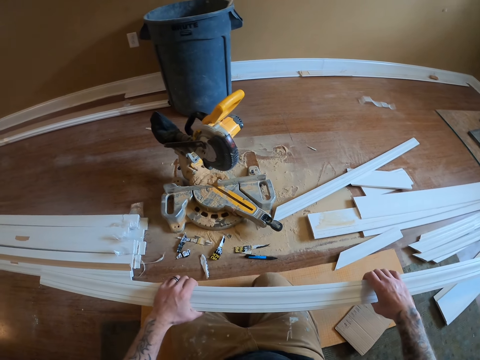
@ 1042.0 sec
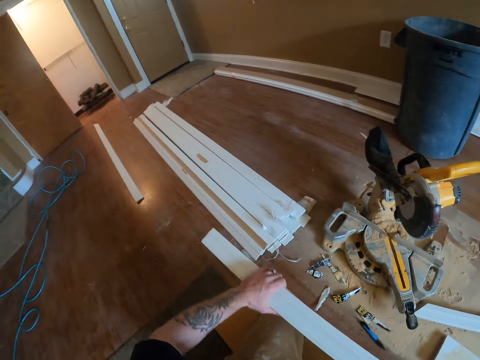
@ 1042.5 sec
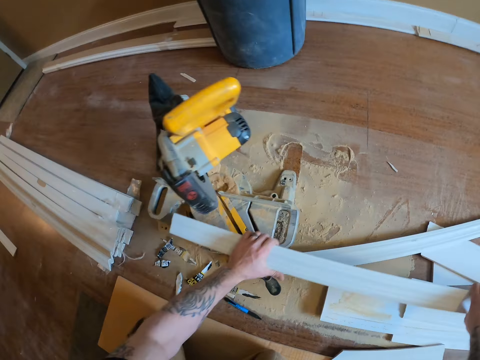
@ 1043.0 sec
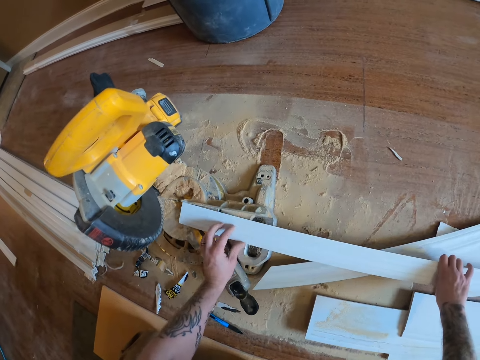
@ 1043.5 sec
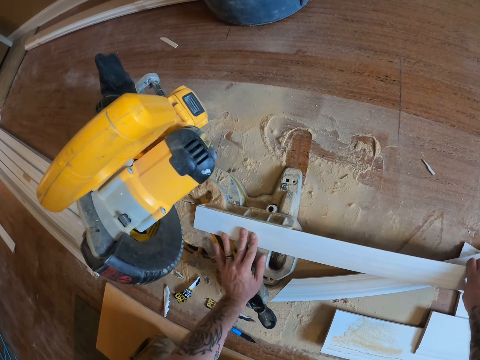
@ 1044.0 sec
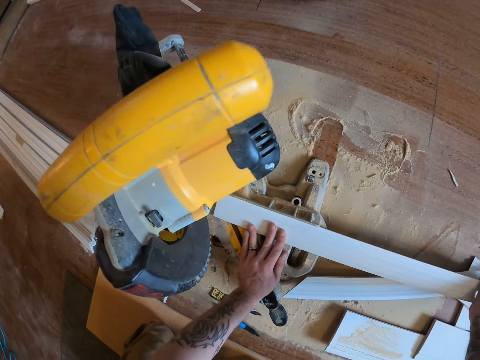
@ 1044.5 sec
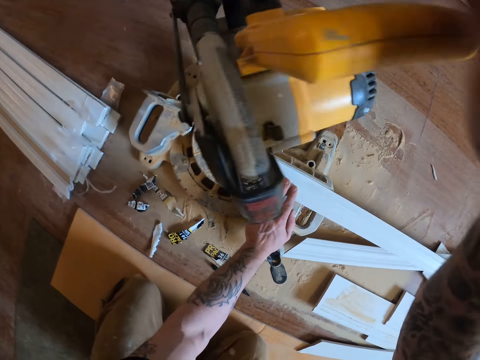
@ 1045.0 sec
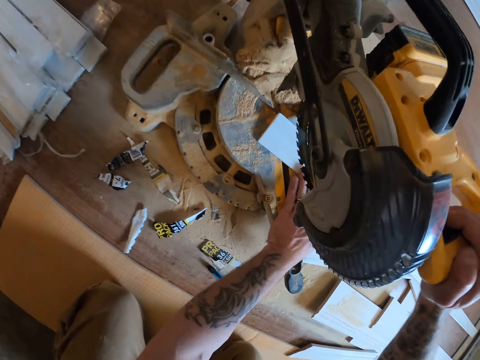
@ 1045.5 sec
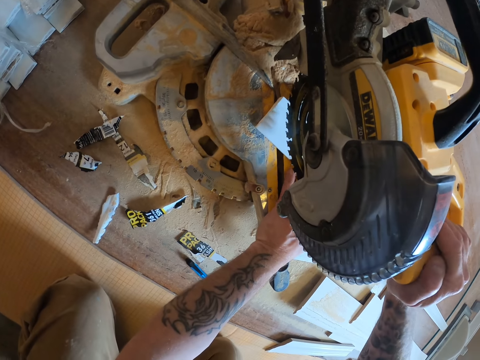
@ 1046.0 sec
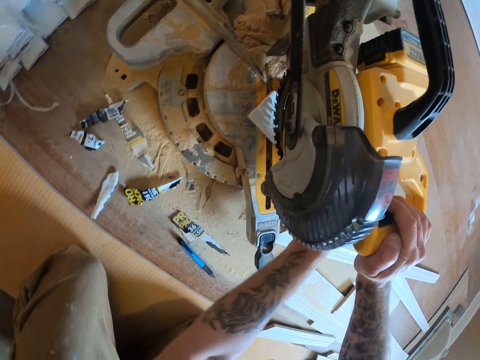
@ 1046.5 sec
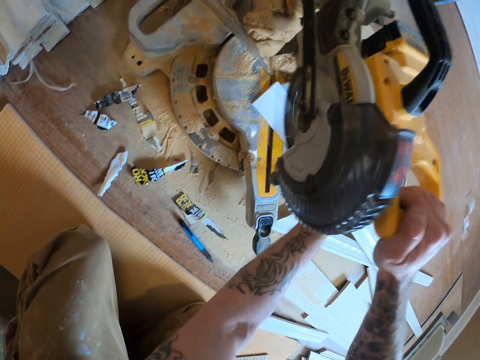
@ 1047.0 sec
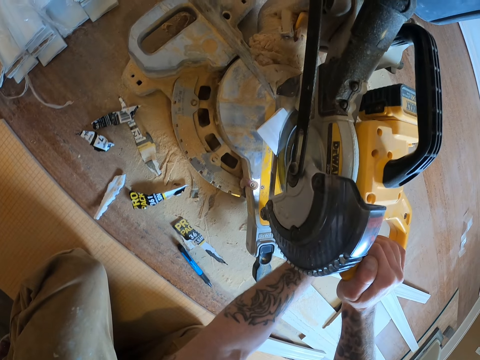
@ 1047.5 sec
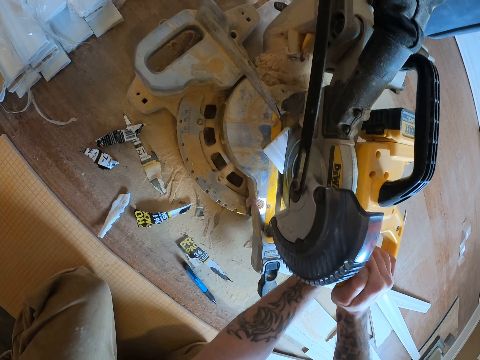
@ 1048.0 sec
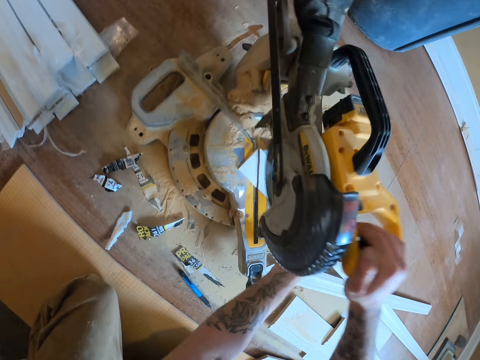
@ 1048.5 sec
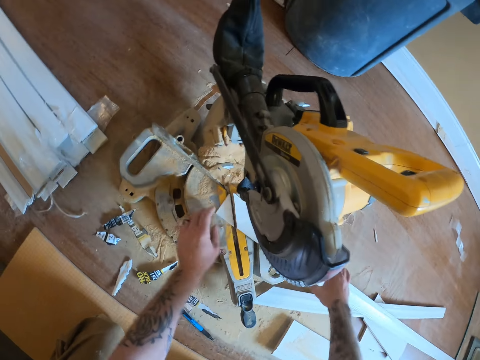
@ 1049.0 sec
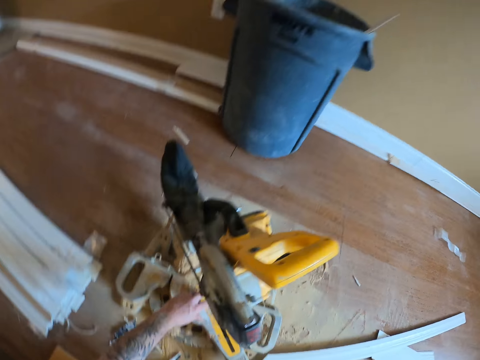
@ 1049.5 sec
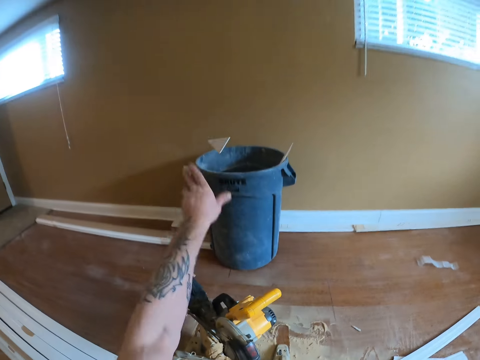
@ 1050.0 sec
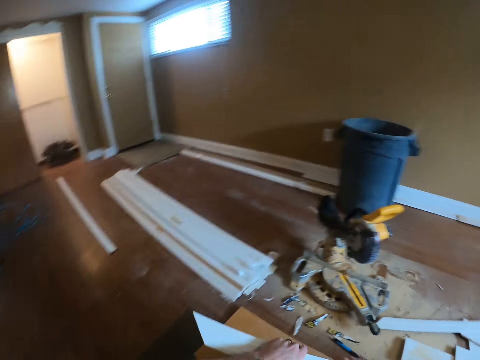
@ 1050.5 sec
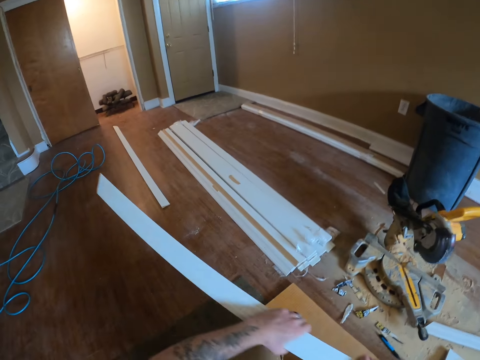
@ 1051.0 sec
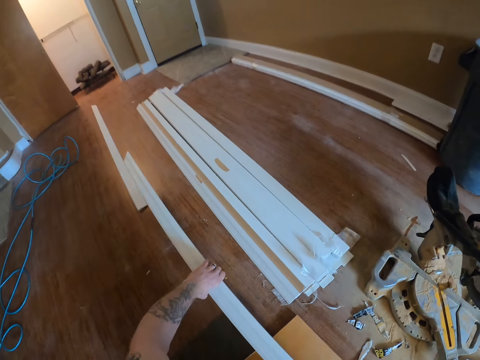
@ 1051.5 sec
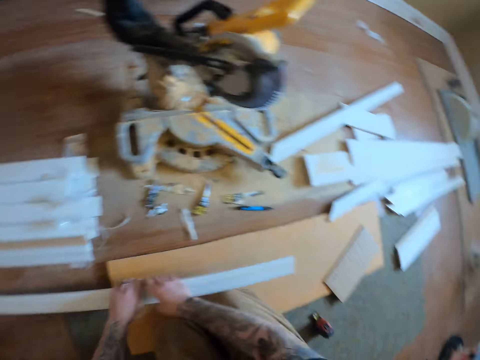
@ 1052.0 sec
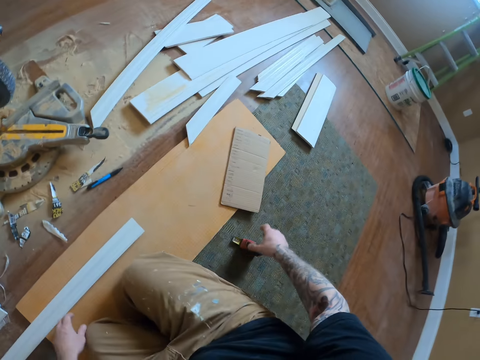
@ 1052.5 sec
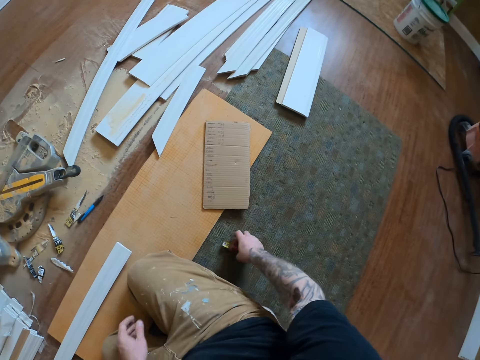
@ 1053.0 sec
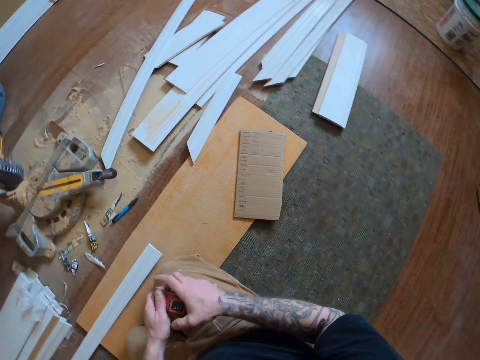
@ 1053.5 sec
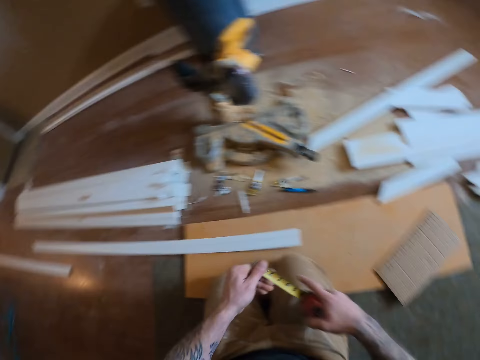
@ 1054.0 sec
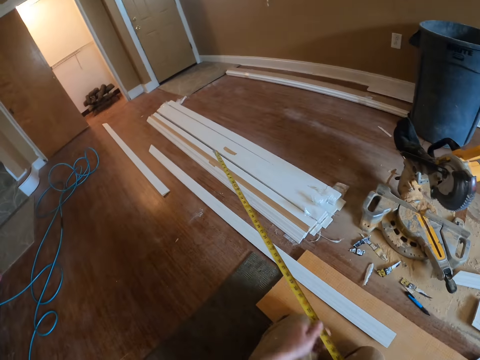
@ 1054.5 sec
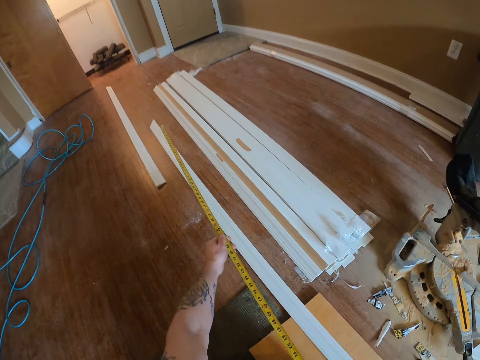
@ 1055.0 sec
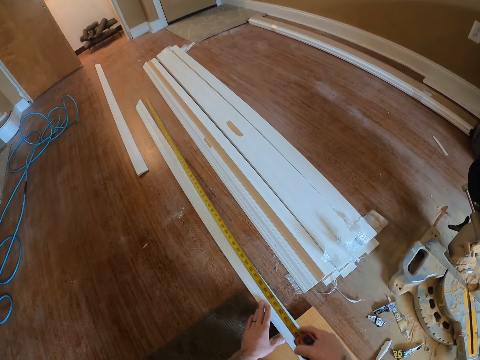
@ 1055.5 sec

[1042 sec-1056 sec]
The camera wearer puts the door casing on the miter saw or circular saw machine. They pull the circular saw machine and push the trigger. They cut the door casing with the miter saw. They lift the trigger. They pick up the door casing and pick up a piece of door casing. They throw the piece of door casing in a waste bin. They pull the door casing. They put the door casing on a wood plank. They pick up the tape measure and pull the tape measure.

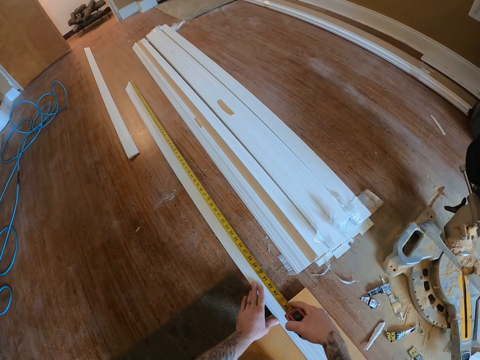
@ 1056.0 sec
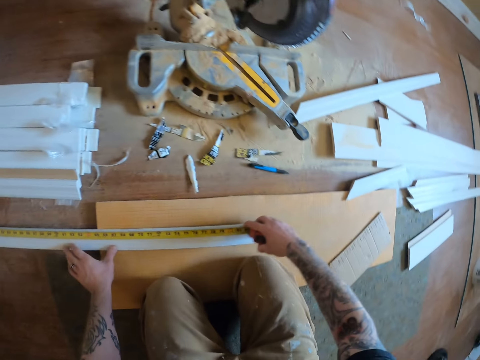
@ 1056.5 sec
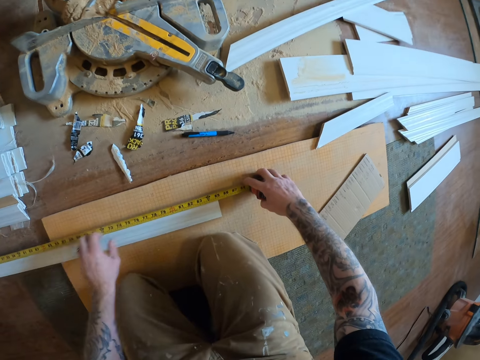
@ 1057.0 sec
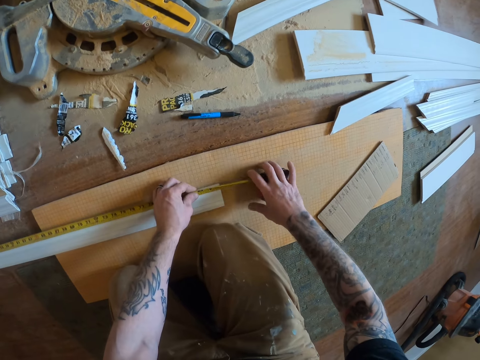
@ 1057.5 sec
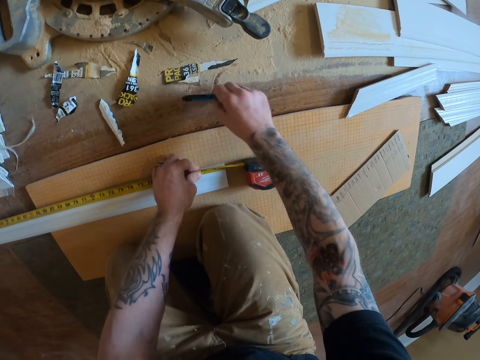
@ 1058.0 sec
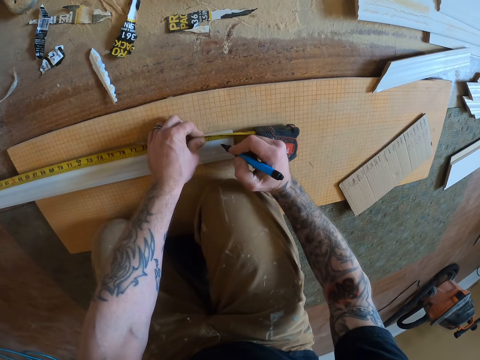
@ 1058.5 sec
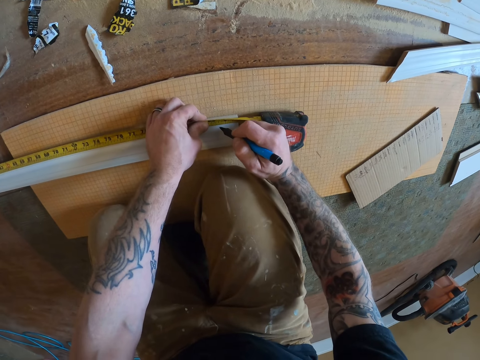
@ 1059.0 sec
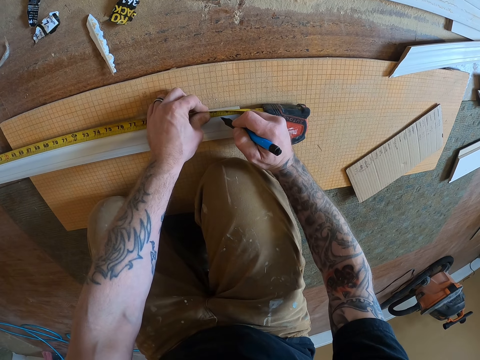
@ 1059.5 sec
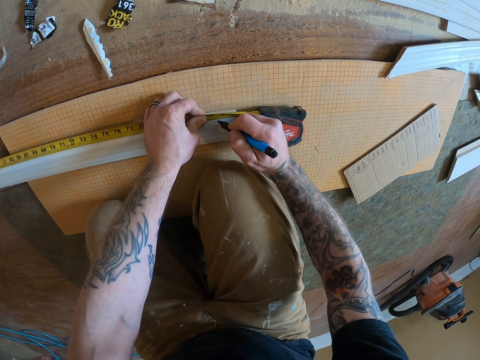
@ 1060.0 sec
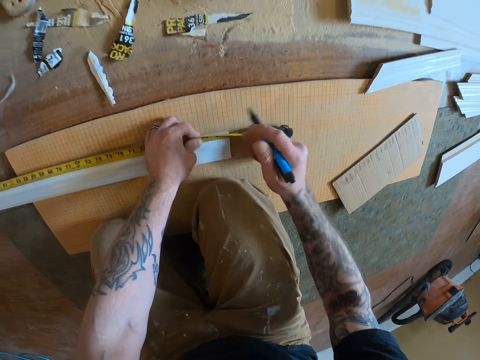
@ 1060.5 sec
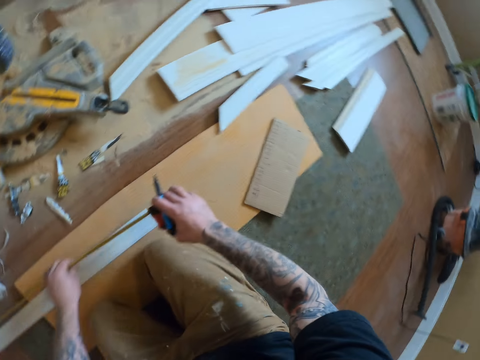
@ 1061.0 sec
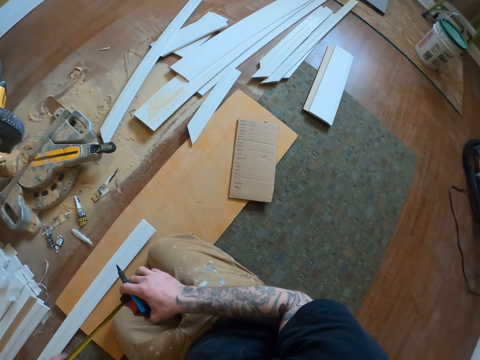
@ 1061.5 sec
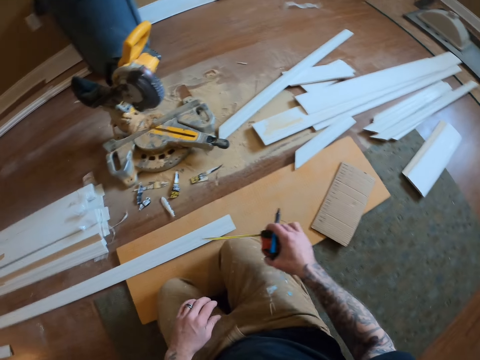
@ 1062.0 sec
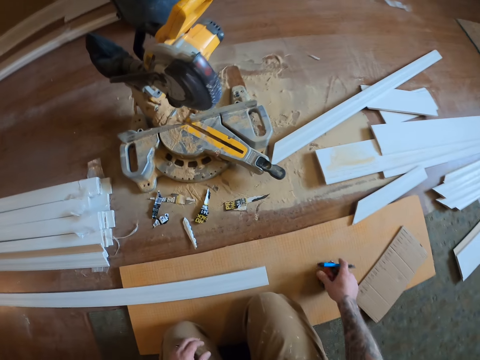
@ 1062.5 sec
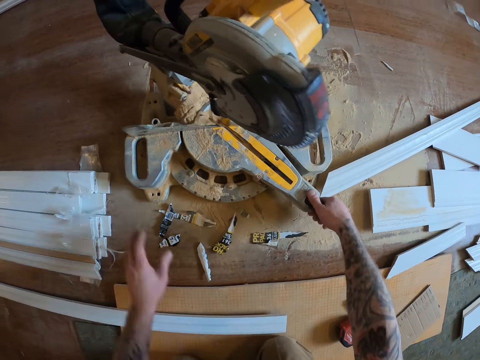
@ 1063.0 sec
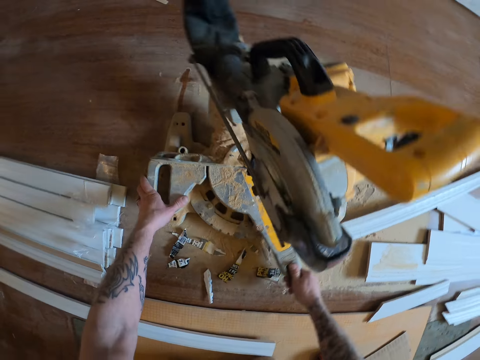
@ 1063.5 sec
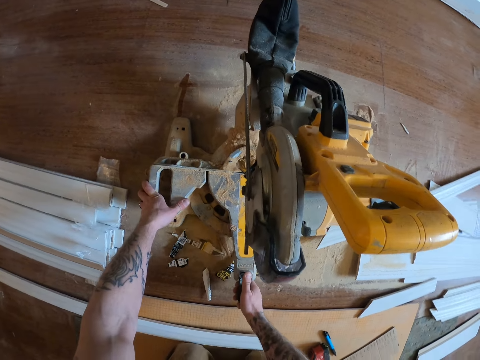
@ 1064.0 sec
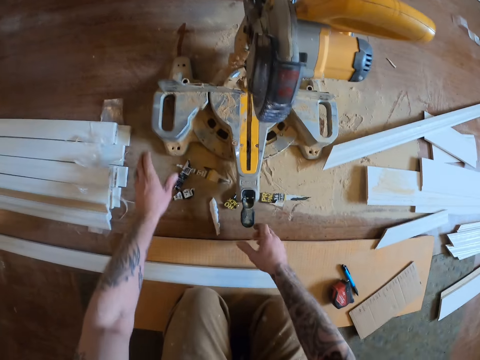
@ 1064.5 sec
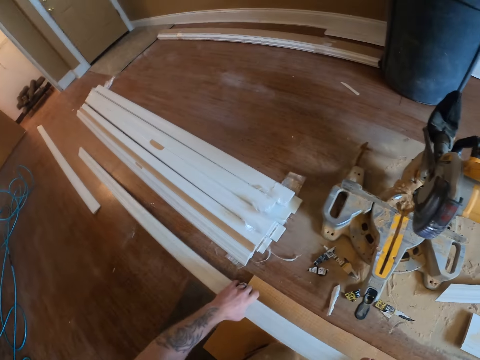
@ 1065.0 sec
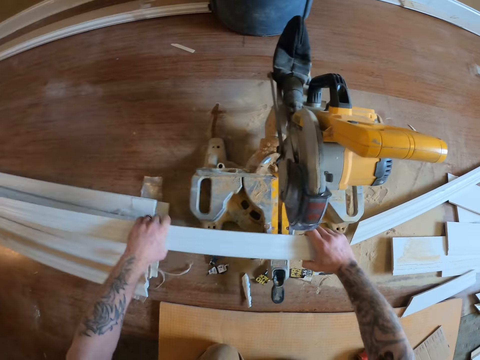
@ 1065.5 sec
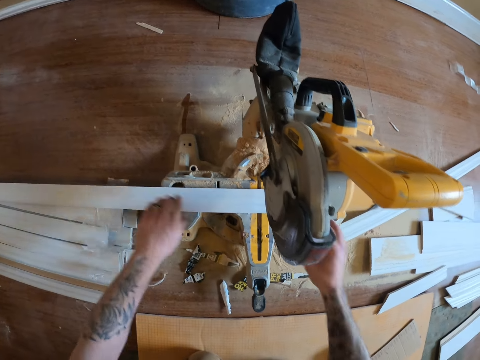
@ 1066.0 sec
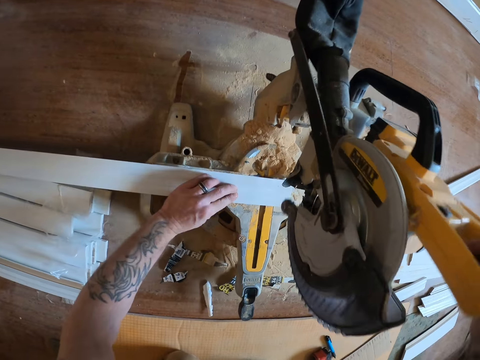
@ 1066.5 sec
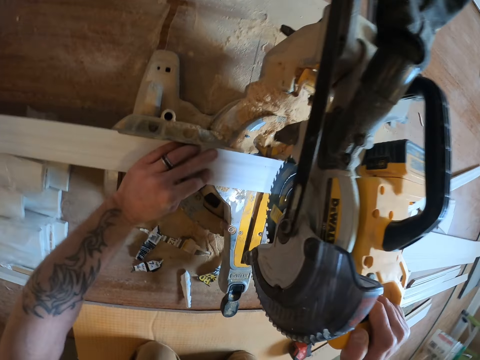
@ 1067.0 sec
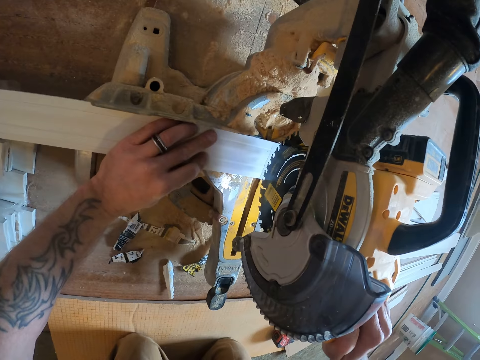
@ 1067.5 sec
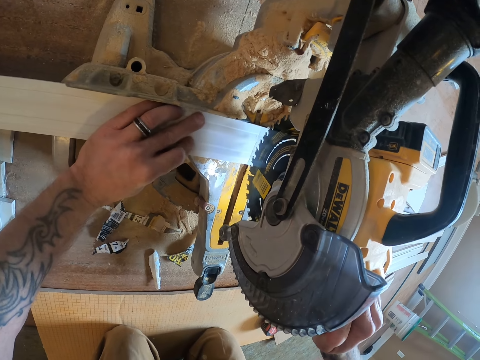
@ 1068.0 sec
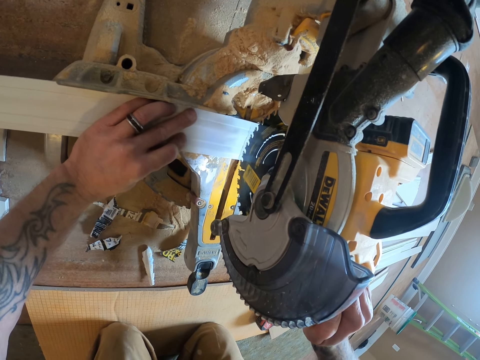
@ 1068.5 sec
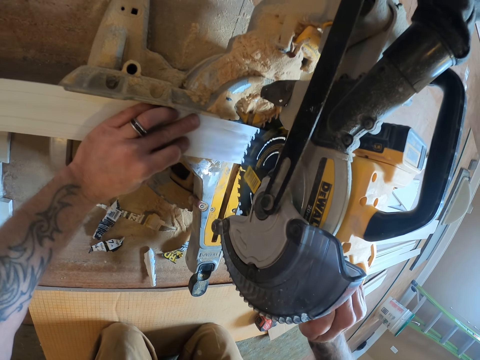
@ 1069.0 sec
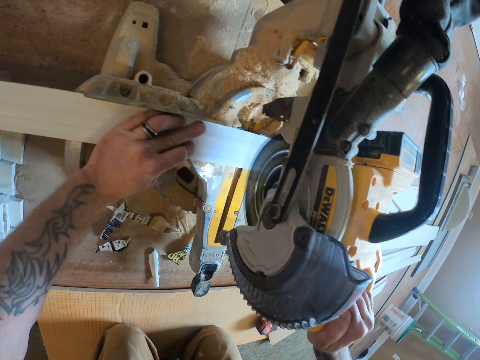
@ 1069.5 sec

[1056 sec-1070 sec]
The camera wearer measures the door casing with a tape measure. He holds the door casing and holds the tape measure. He picks up a mark pen and marks the door casing with the mark pen. He picks up the tape measure and retracts the tape measure. He puts the tape measure and the pen on a wood plank. He holds the miter saw handle and holds the extension bar. He rotates the miter saw or circular saw machine. He pulls his hand off the extension bar and pulls his hand off the miter saw handle. He picks up the door casing, puts the door casing on the miter saw, and holds the door casing. He pushes the circular saw machine and pushes the trigger. He cuts the door casing with the miter saw.
